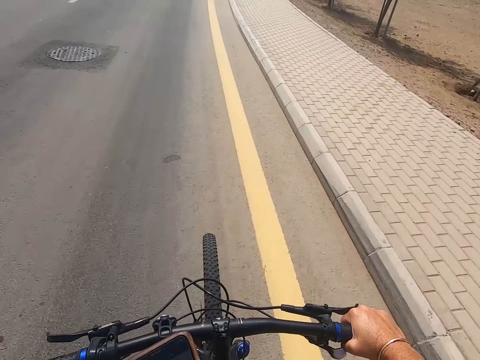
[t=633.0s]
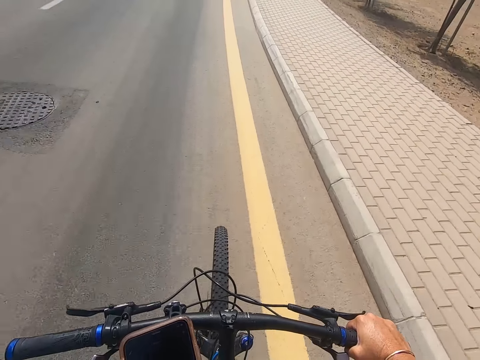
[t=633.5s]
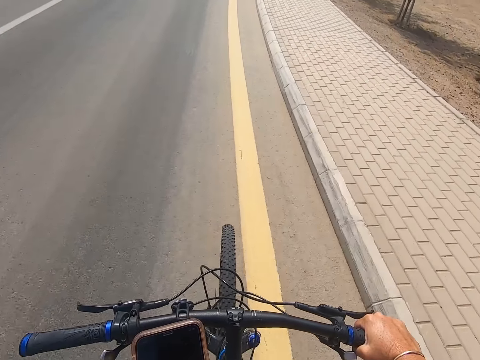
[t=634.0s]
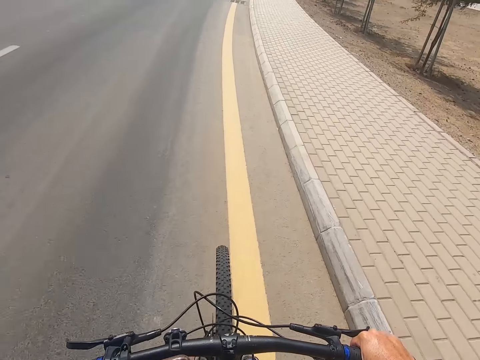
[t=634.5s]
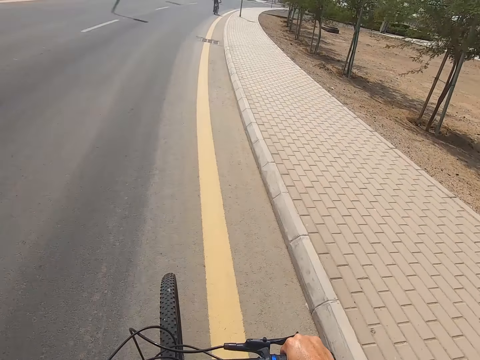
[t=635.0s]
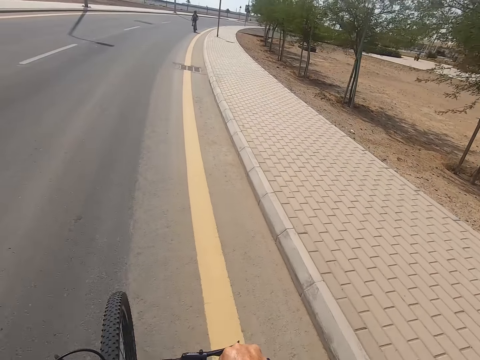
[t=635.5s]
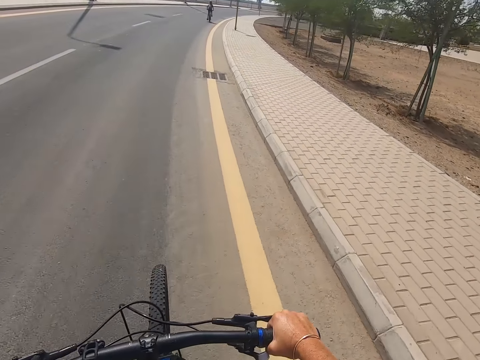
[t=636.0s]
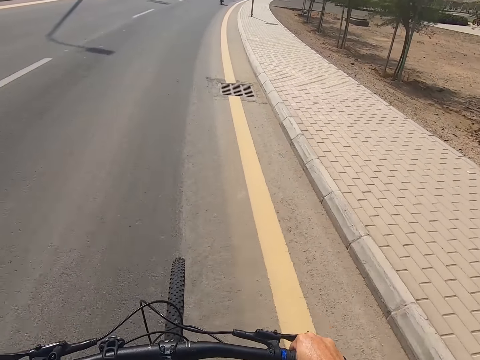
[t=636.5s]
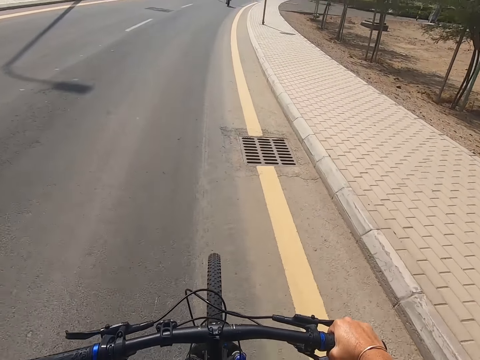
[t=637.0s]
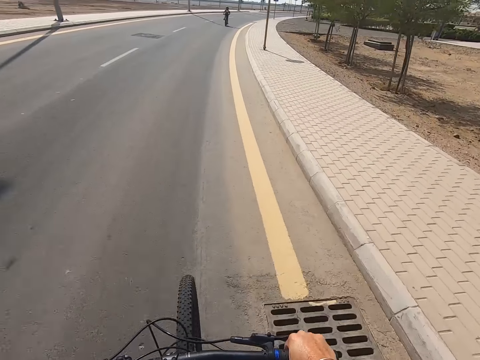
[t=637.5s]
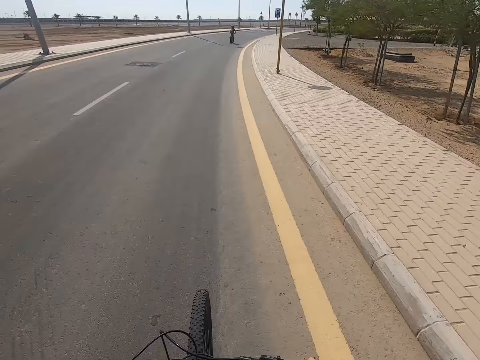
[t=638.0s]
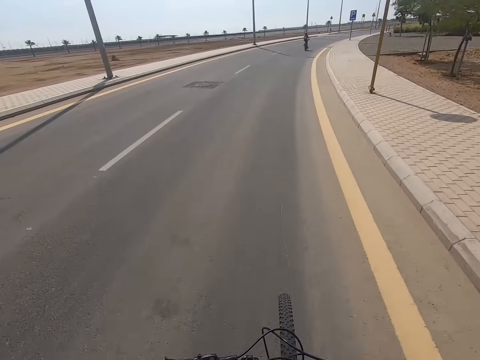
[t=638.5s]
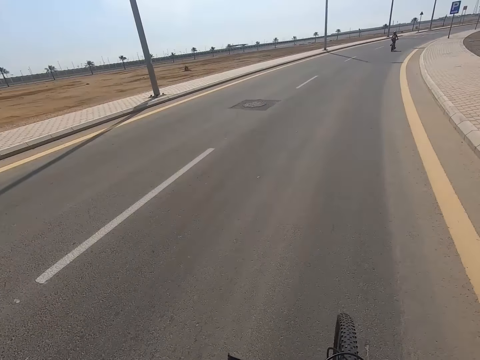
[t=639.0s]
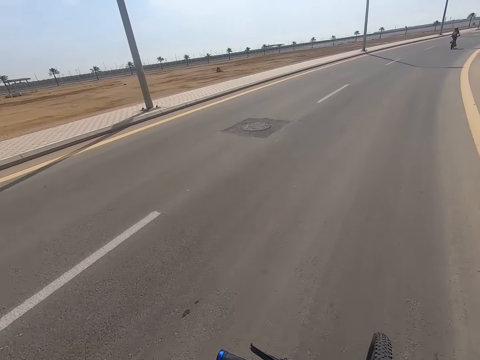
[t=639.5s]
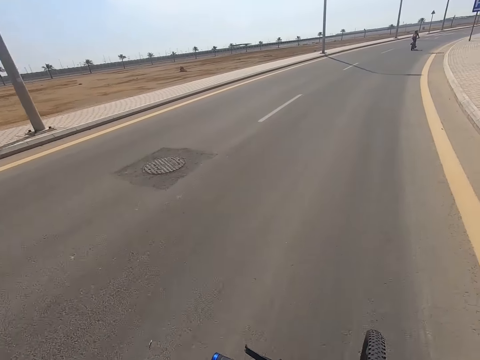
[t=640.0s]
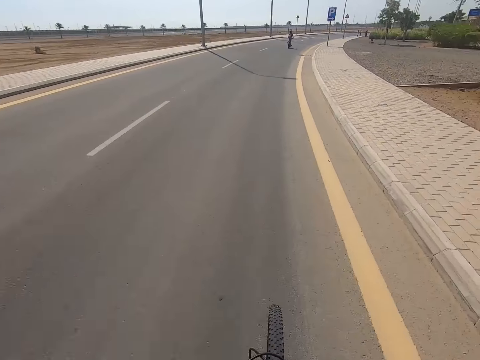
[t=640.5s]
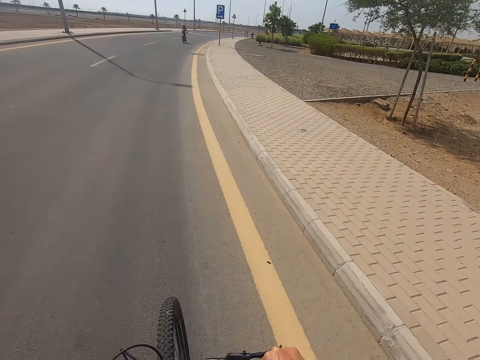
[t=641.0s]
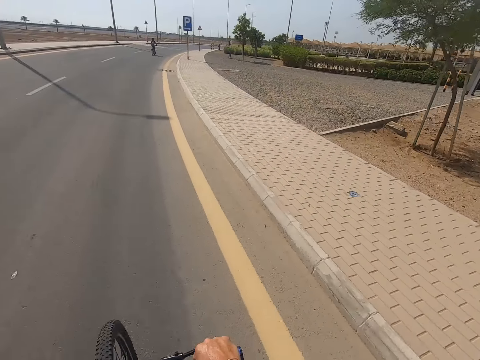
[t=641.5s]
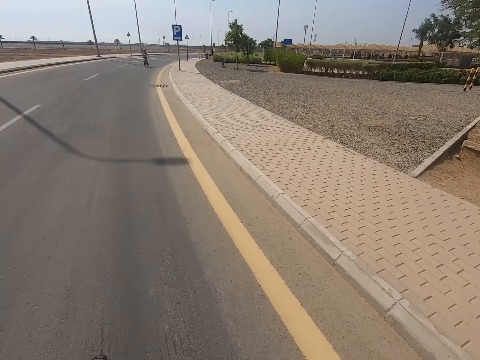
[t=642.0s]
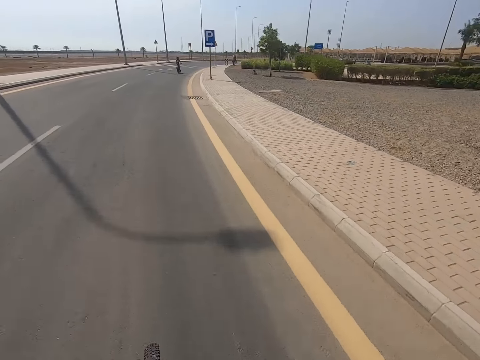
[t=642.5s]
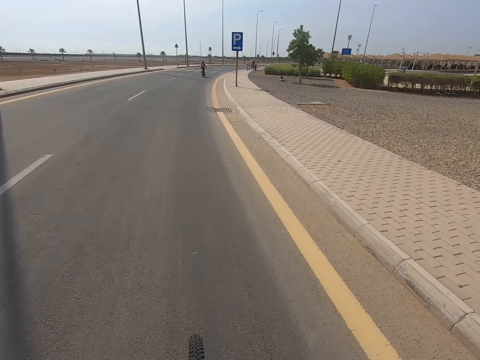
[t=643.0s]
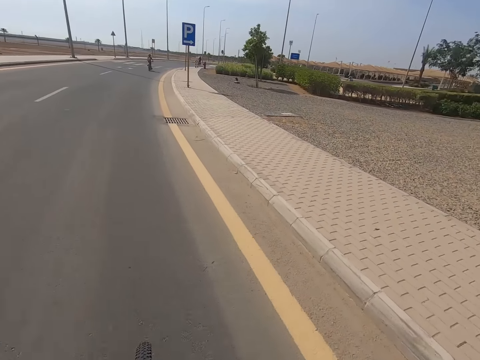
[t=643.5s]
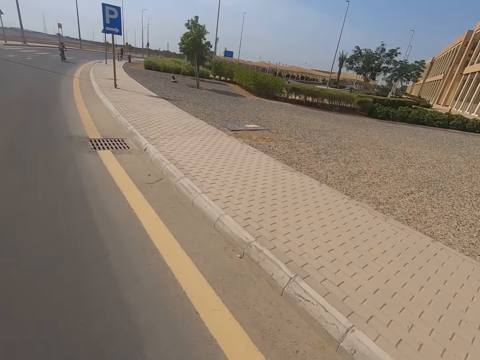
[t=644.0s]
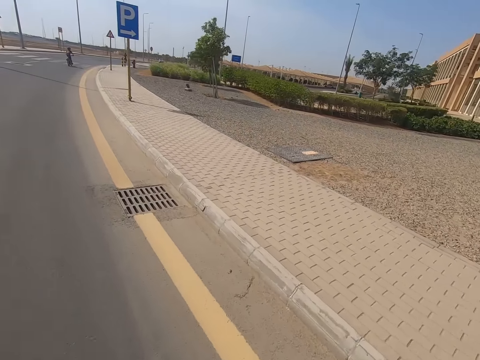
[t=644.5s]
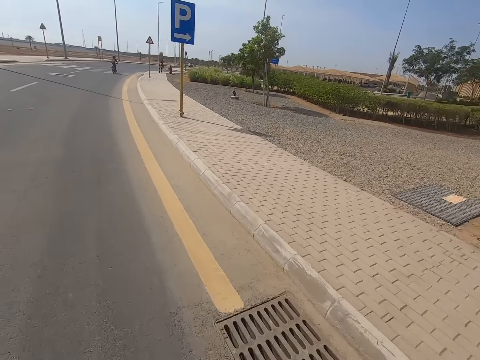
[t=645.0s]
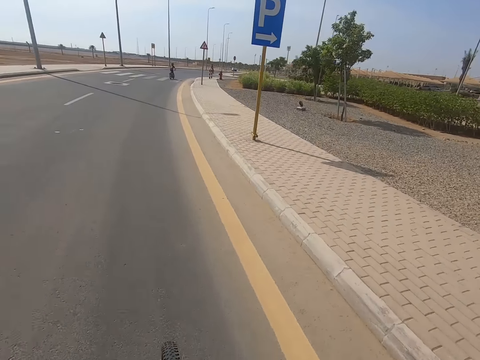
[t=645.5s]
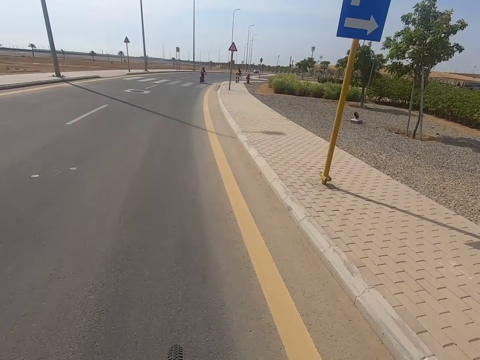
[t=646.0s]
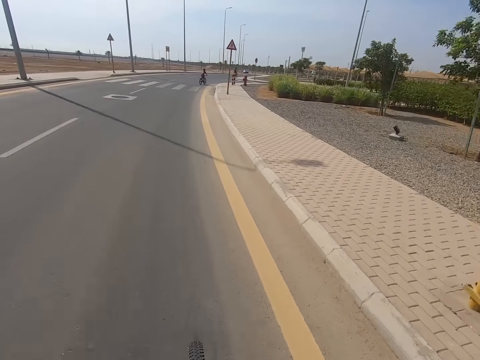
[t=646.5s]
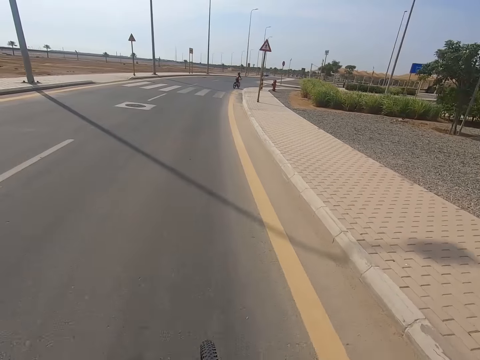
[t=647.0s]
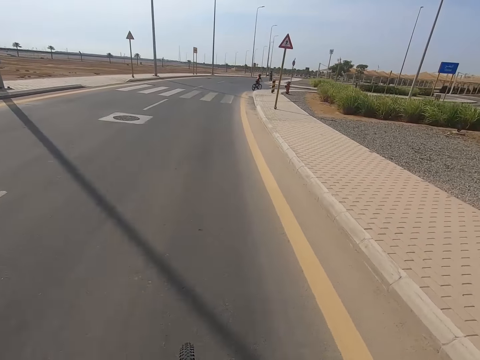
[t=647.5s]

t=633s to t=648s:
The camera wearer cycles. They cycle again. A boy cycles. The camera wearer cycles. The boy cycles.

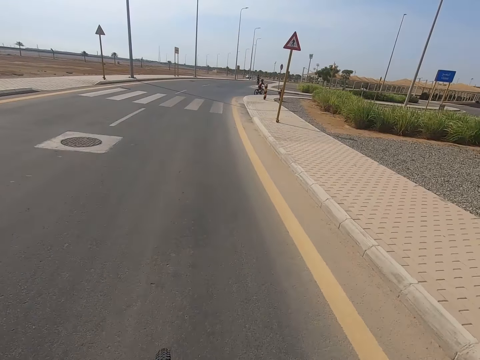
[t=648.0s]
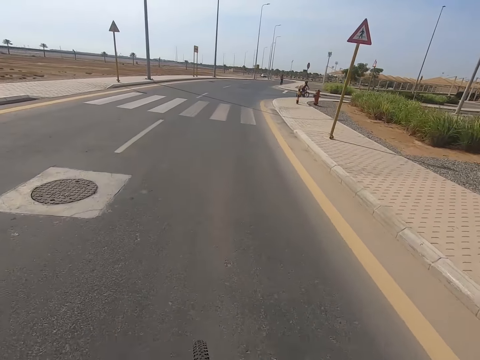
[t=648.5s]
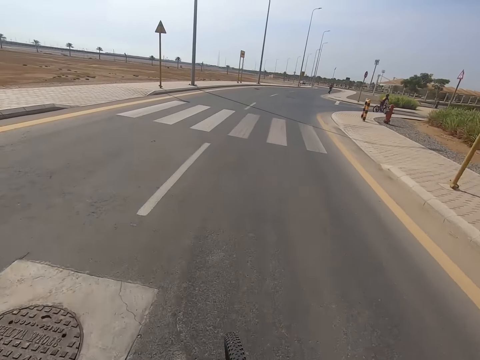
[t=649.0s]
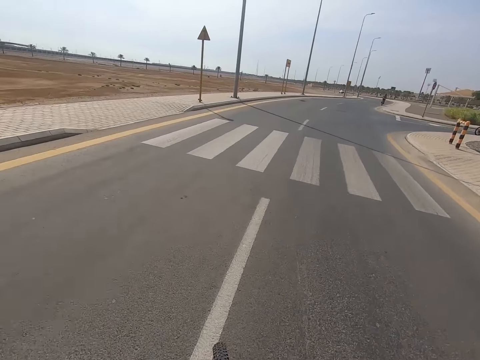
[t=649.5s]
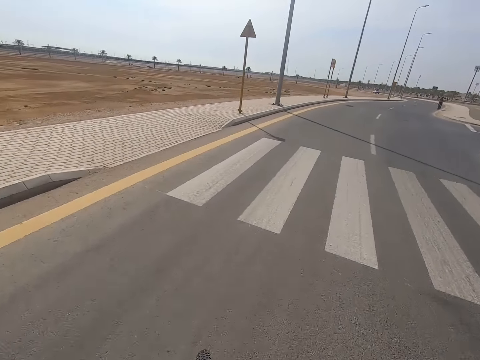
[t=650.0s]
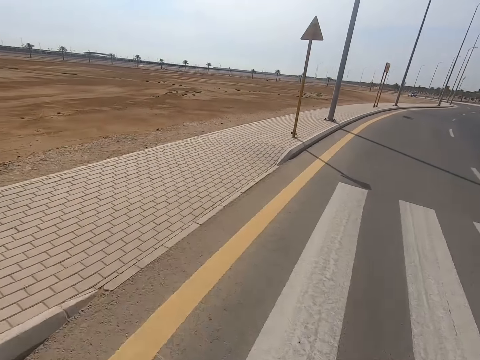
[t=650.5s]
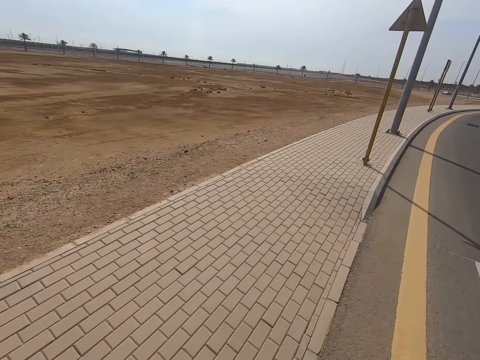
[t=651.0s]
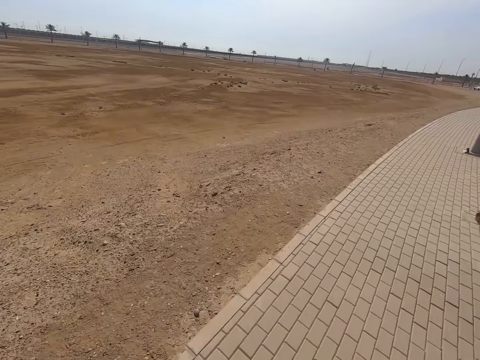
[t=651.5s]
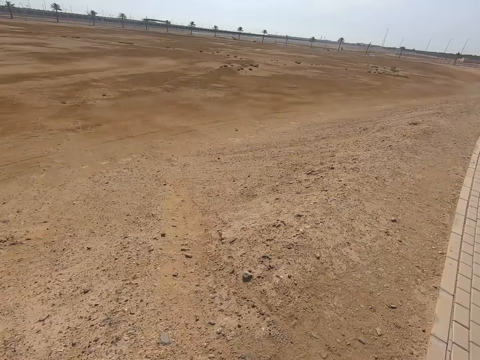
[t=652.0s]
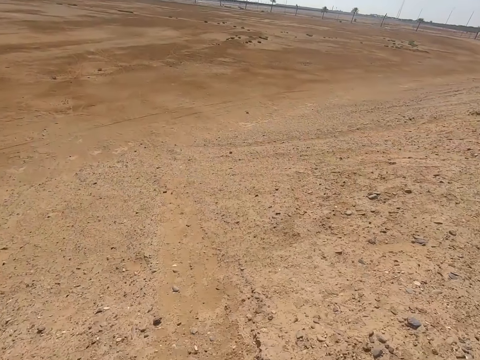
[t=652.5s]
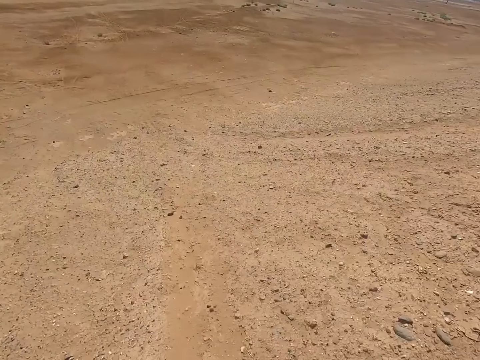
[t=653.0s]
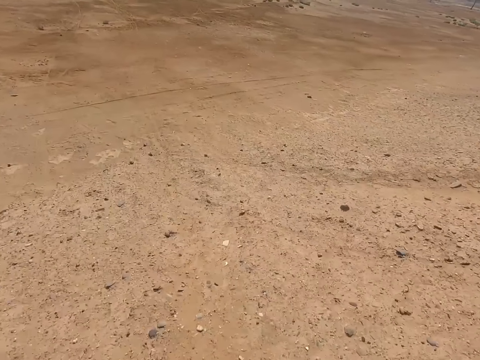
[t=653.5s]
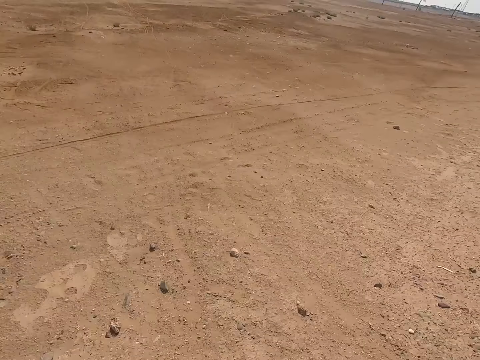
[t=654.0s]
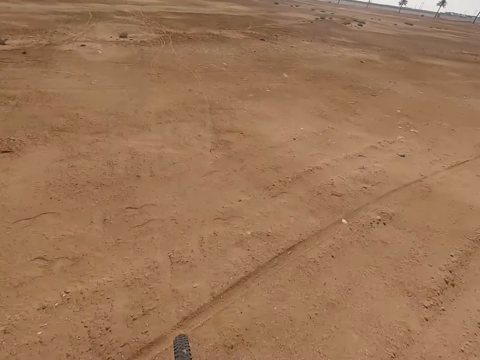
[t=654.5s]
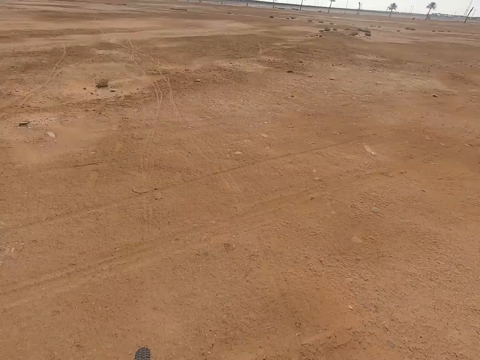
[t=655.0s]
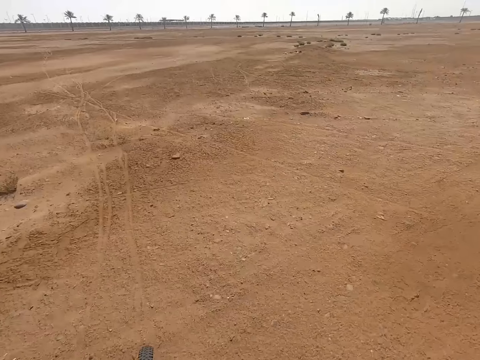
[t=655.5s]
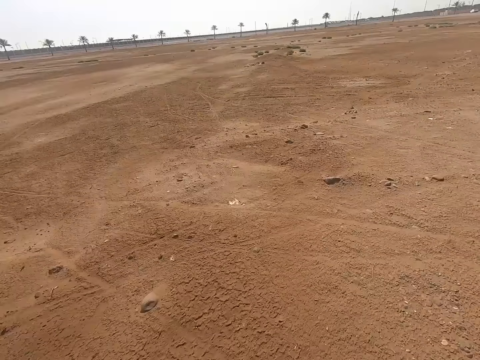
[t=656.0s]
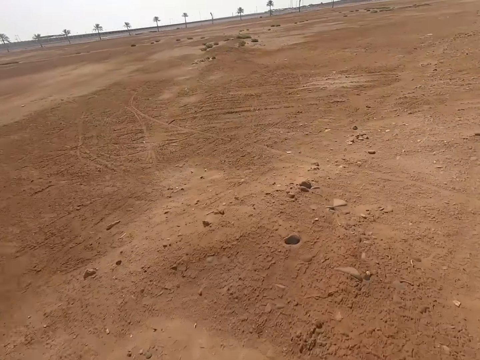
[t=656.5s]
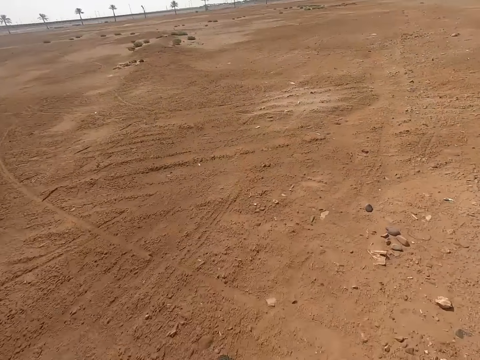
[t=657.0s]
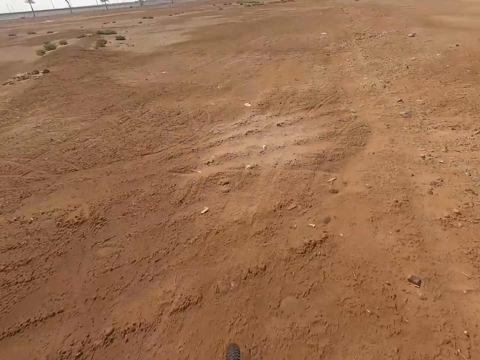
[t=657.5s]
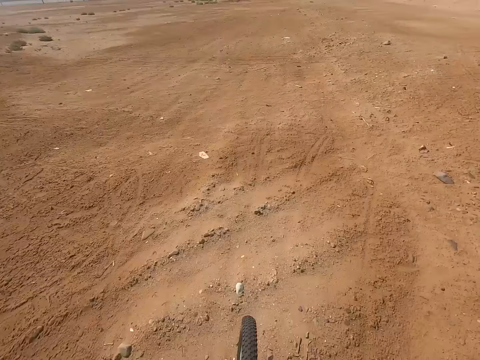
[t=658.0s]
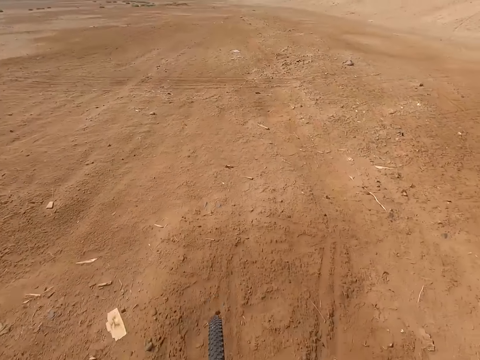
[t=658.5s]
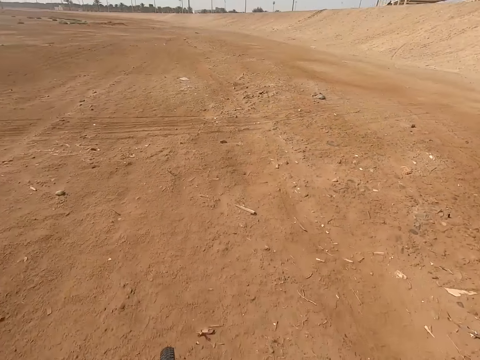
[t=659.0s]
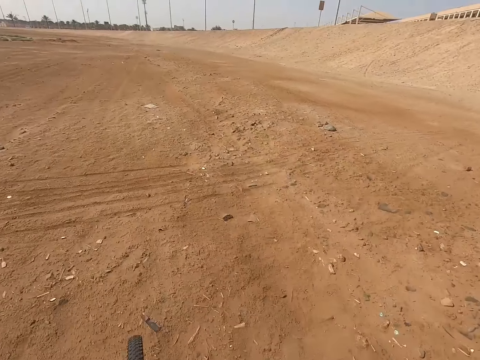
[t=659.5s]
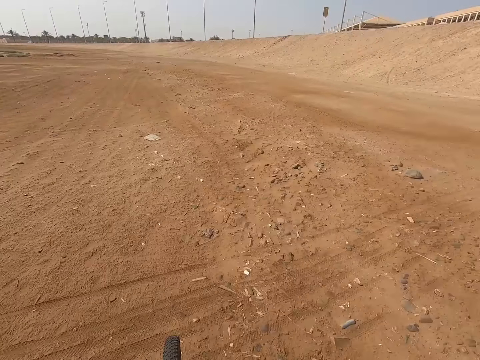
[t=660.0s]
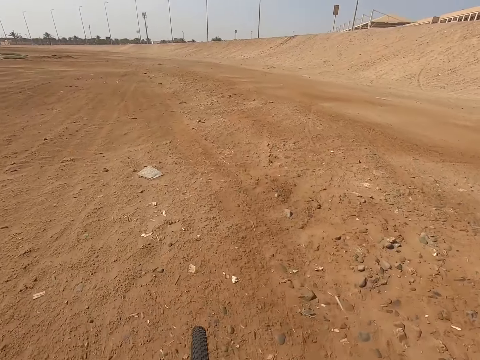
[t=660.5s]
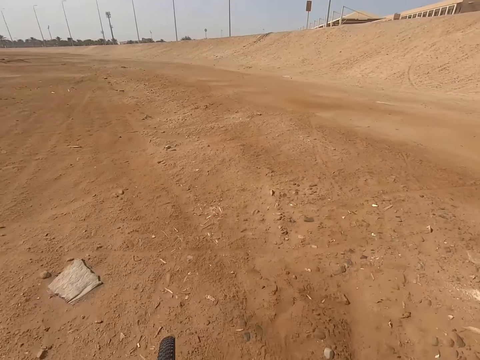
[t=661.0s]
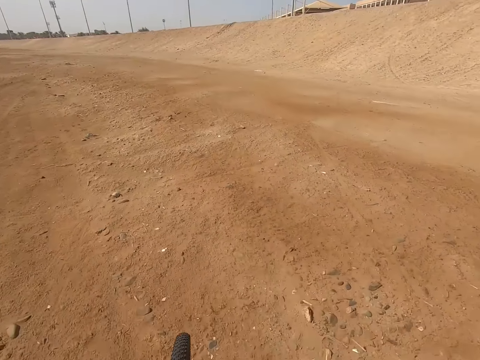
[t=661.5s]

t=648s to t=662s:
The camera wearer cycles. They cycle repeatedly.
